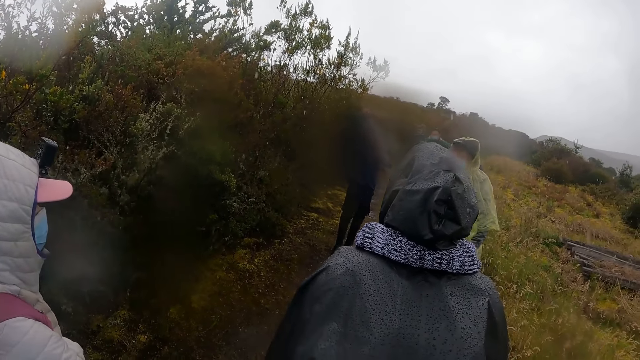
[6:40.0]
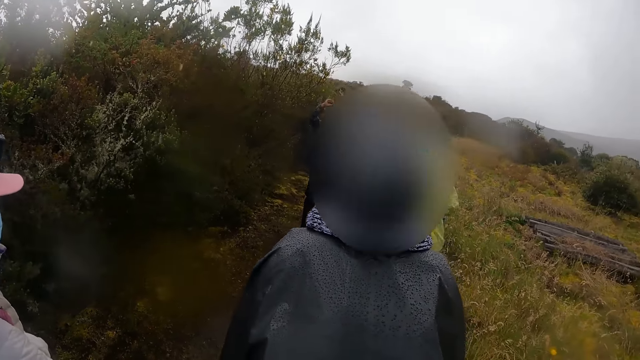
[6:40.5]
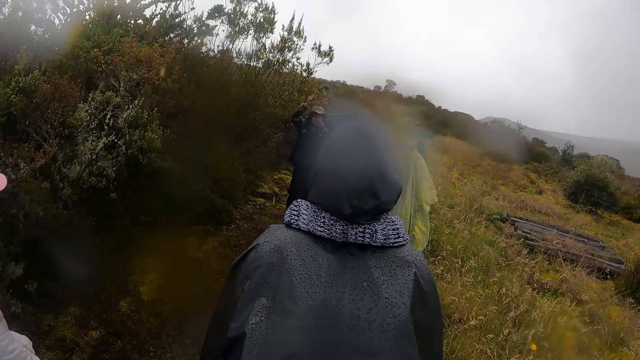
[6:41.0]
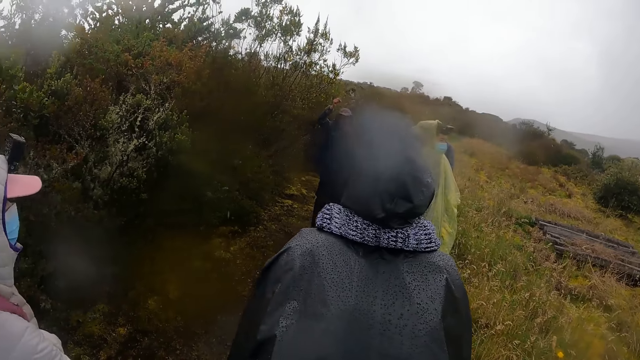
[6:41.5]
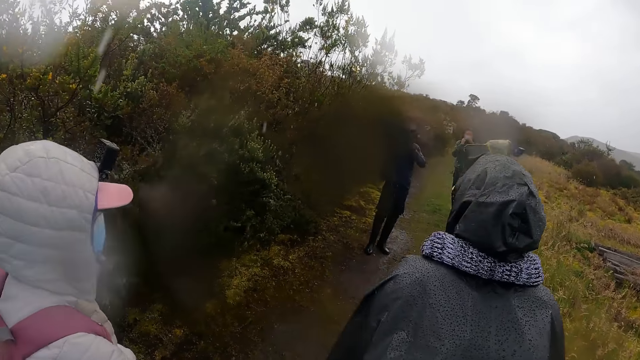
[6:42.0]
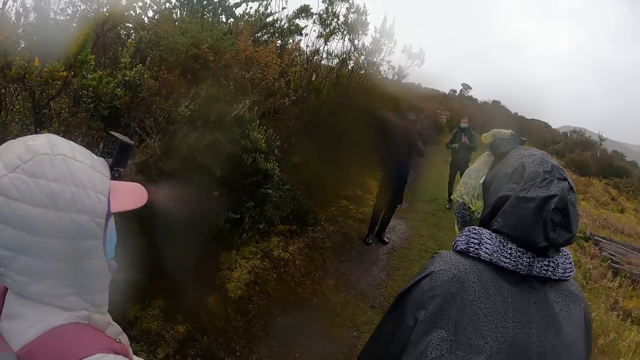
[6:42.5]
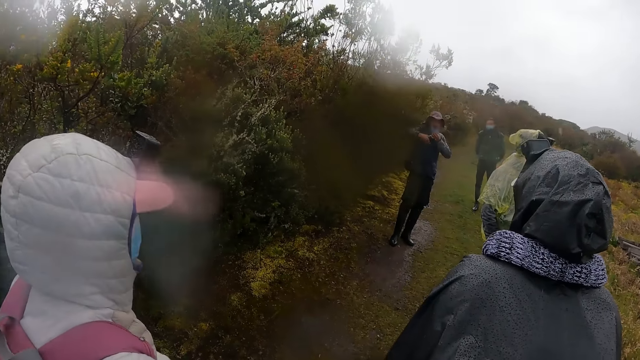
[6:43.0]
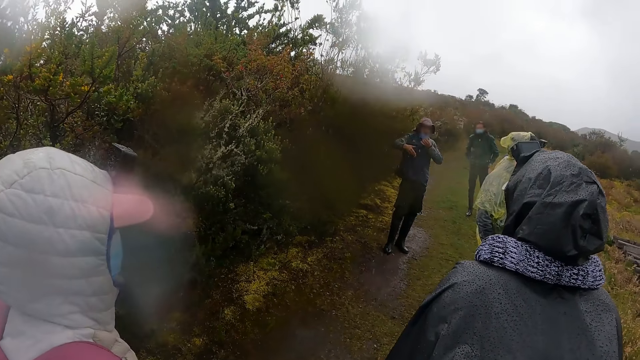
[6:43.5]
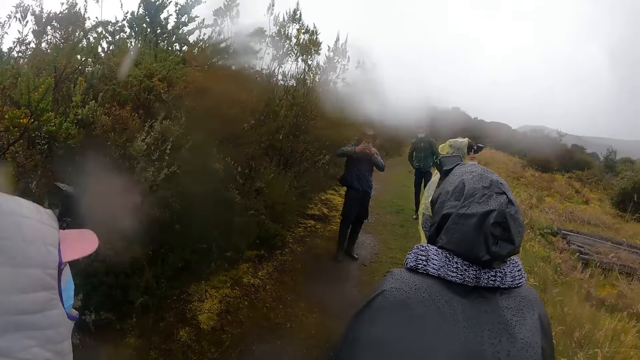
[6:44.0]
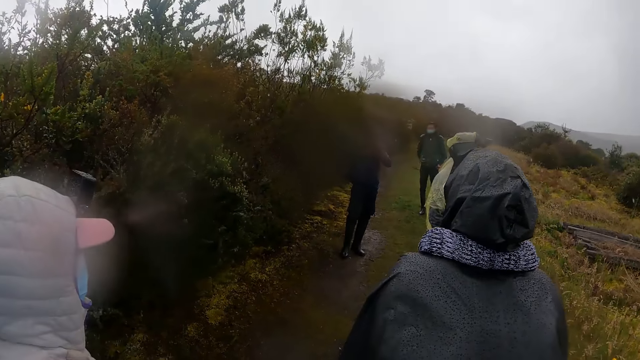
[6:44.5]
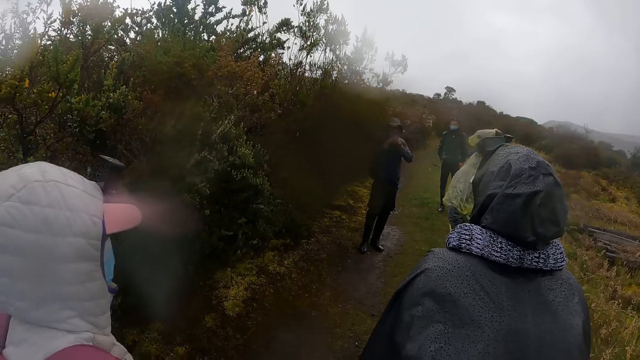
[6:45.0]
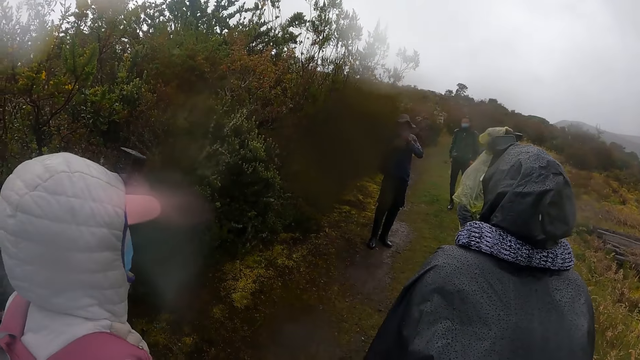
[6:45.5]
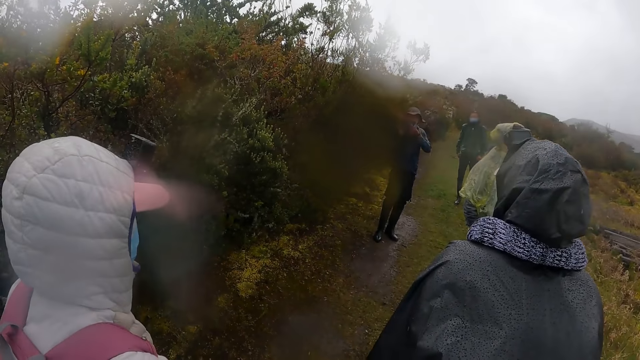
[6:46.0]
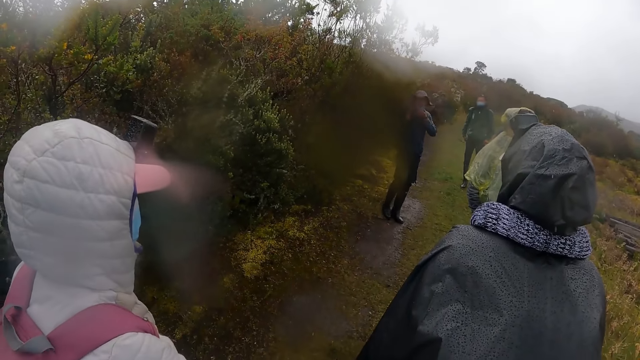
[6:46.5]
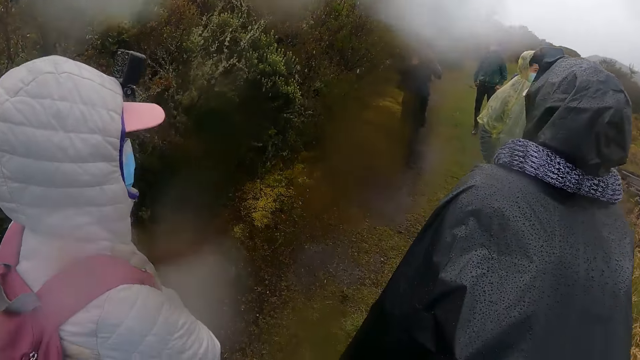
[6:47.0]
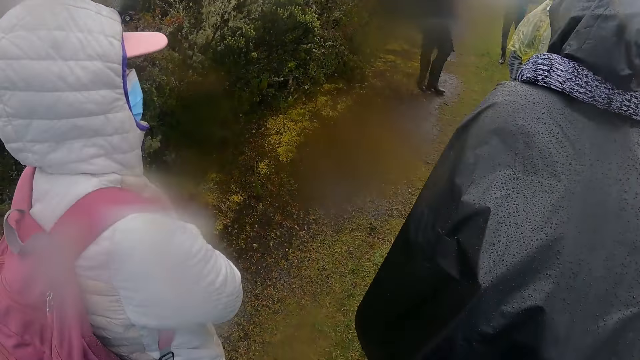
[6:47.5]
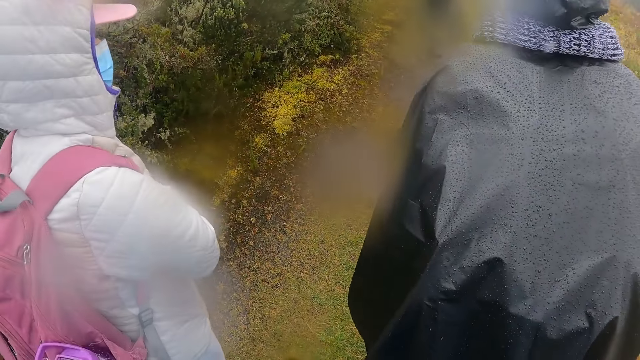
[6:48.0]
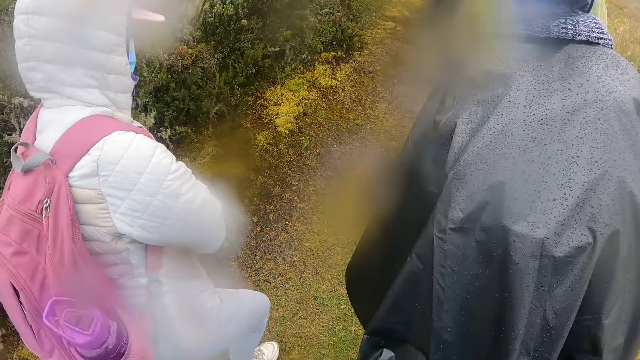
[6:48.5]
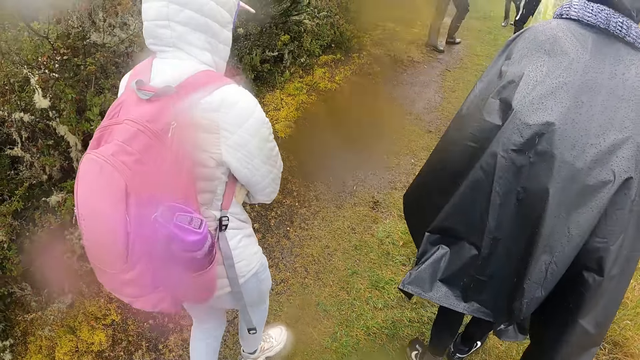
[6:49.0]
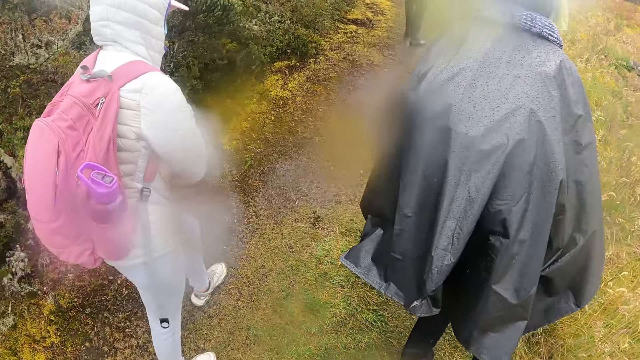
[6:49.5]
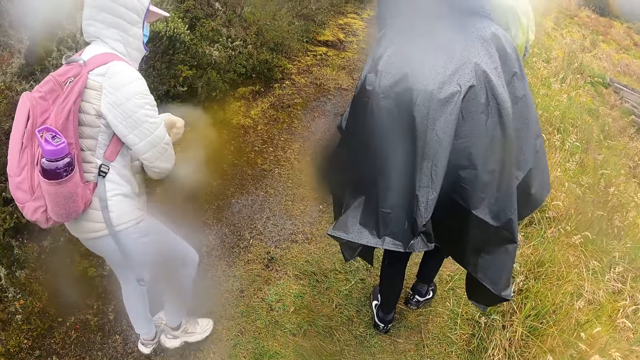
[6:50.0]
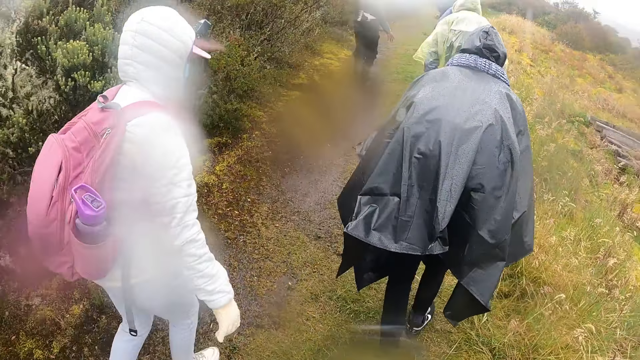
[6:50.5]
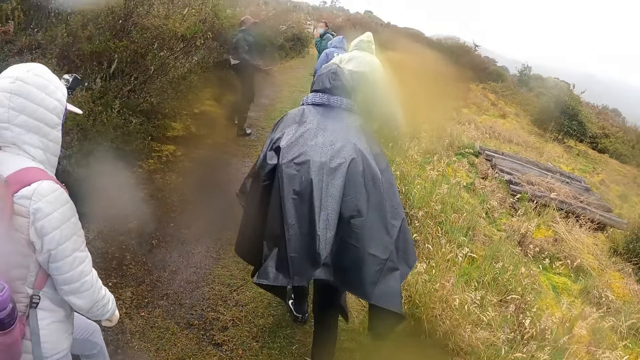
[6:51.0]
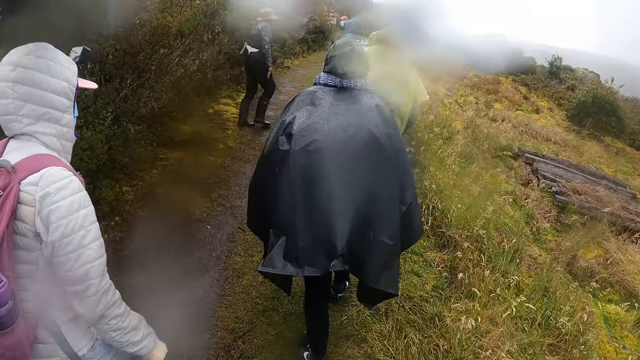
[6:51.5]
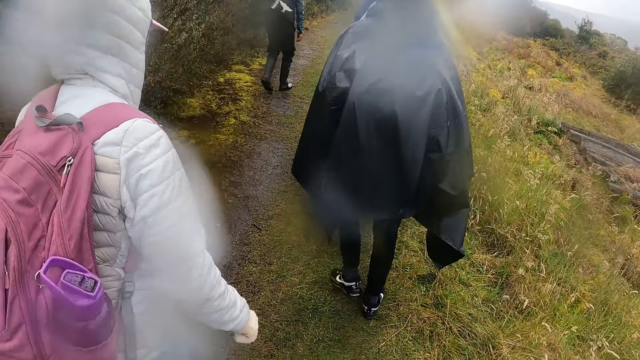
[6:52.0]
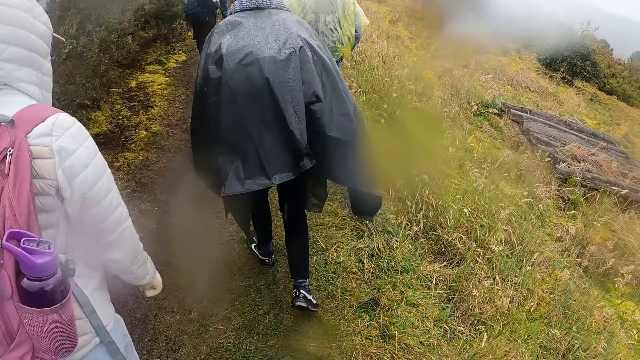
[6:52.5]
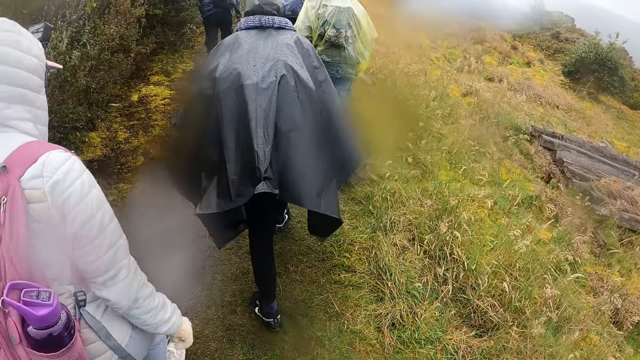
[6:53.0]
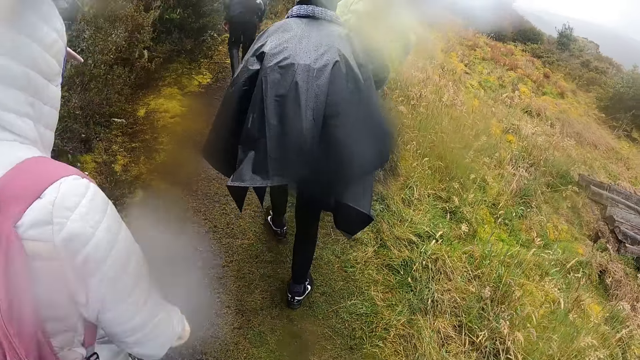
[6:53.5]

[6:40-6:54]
The camera wearer walks up the hill along with the group of people, along the road.

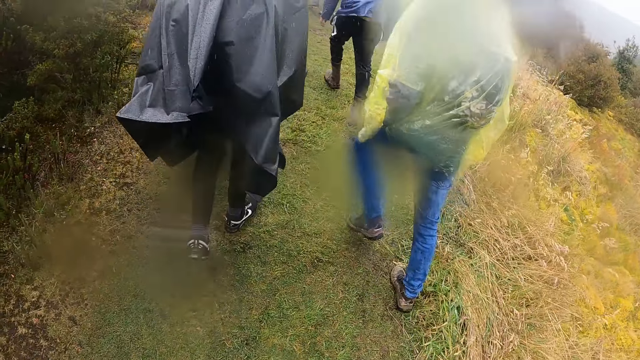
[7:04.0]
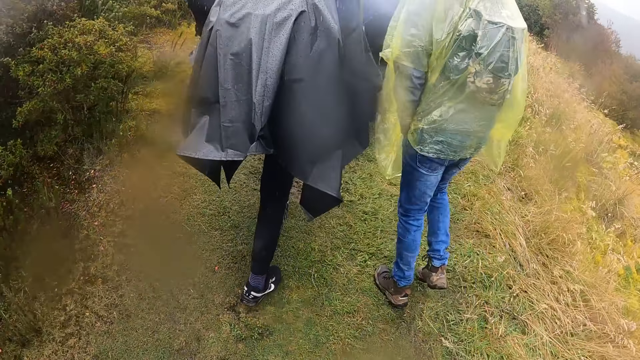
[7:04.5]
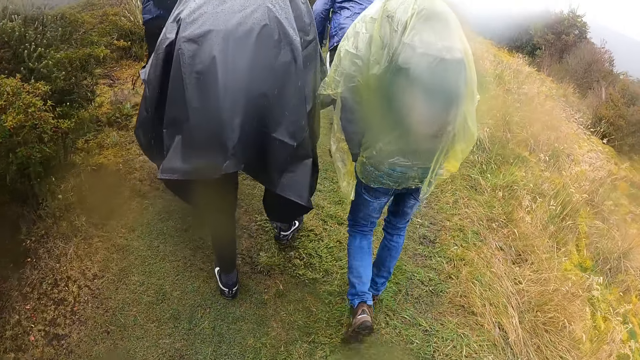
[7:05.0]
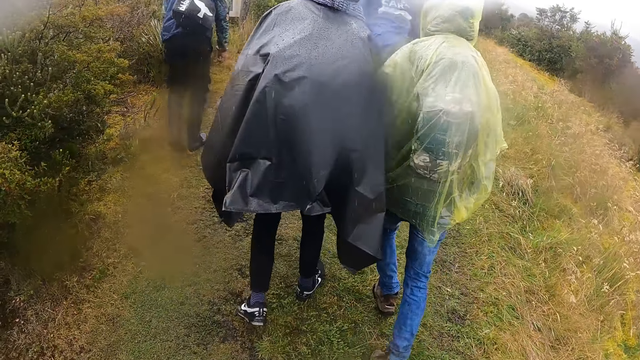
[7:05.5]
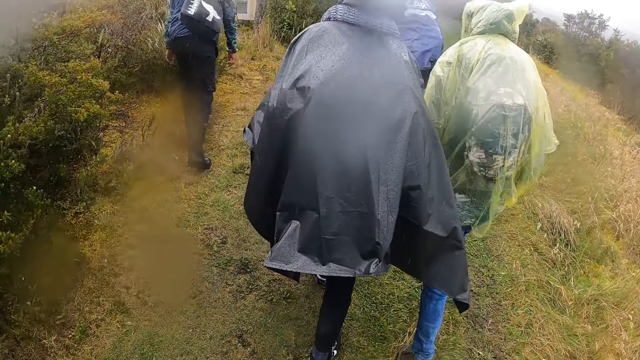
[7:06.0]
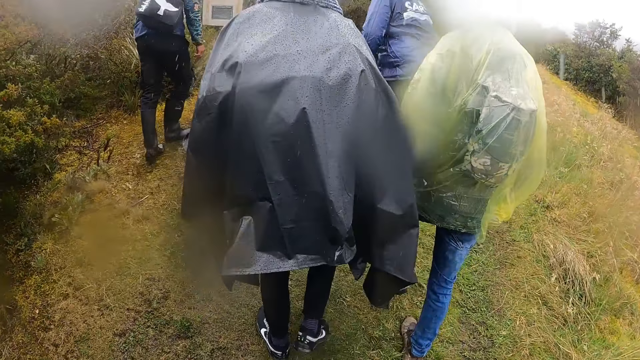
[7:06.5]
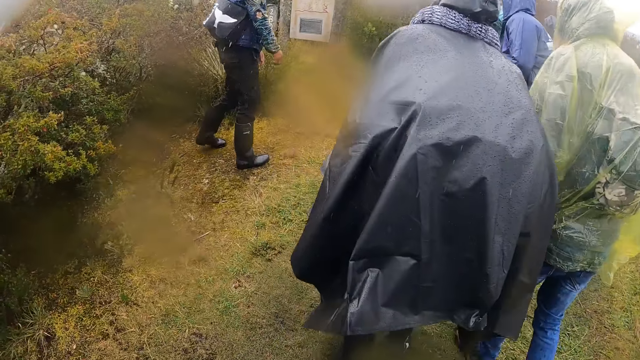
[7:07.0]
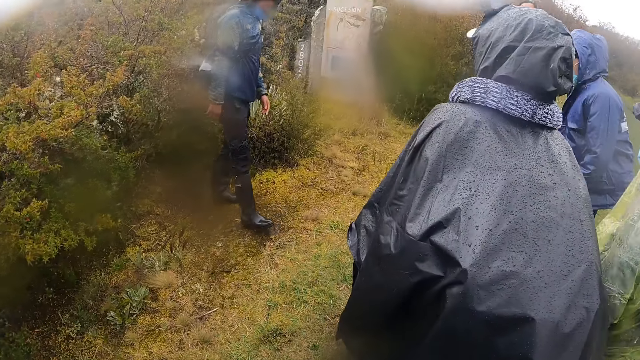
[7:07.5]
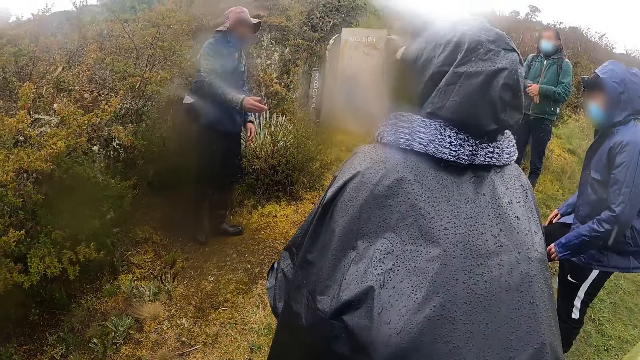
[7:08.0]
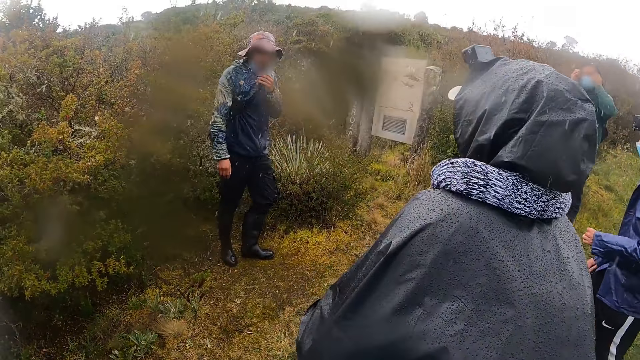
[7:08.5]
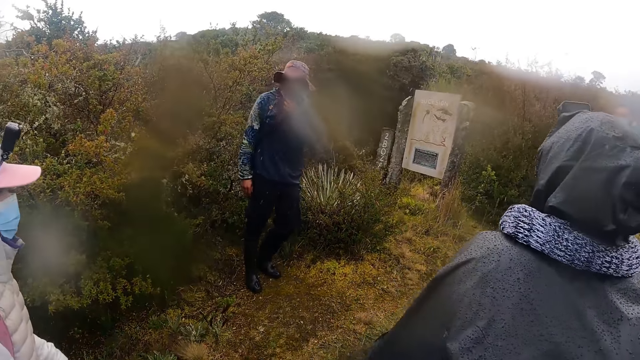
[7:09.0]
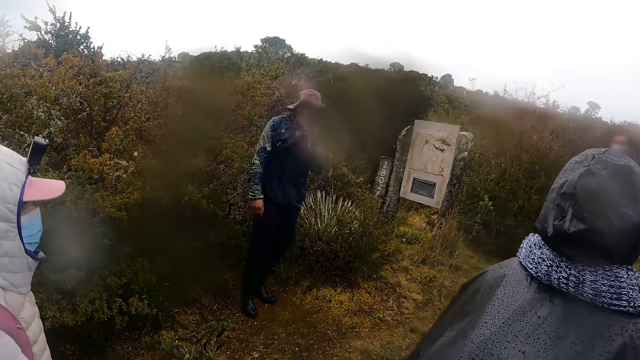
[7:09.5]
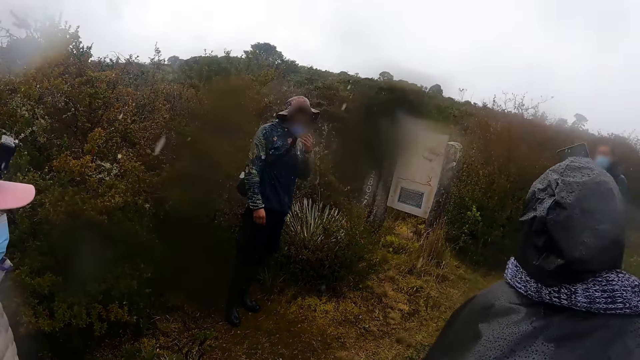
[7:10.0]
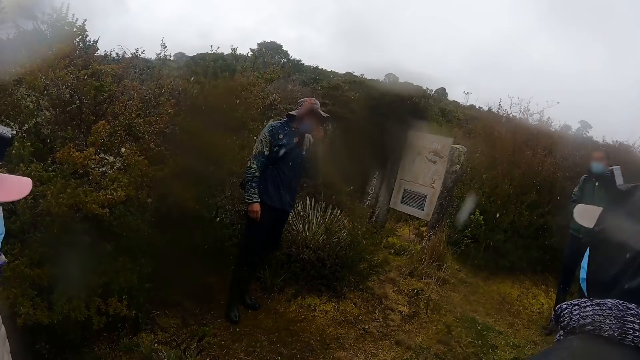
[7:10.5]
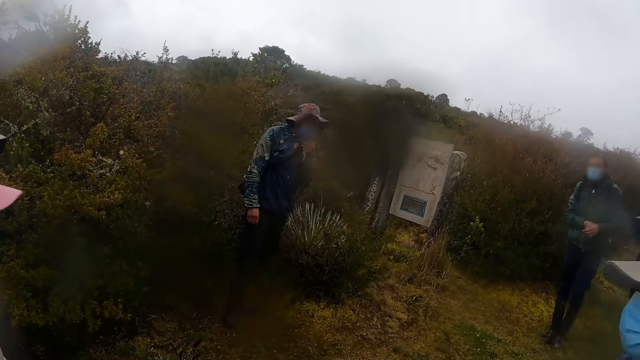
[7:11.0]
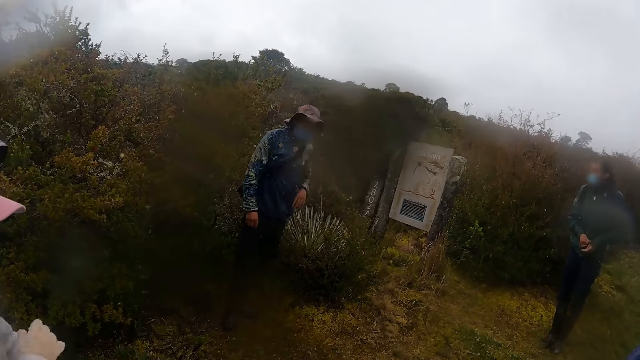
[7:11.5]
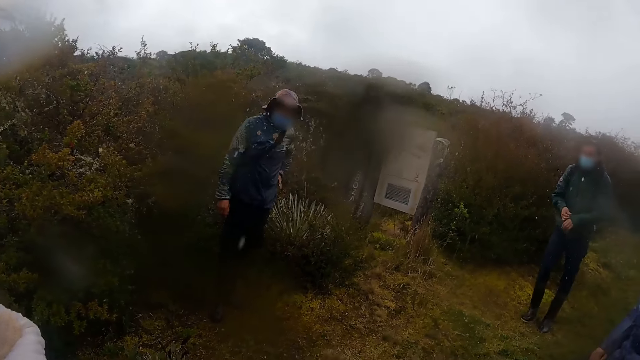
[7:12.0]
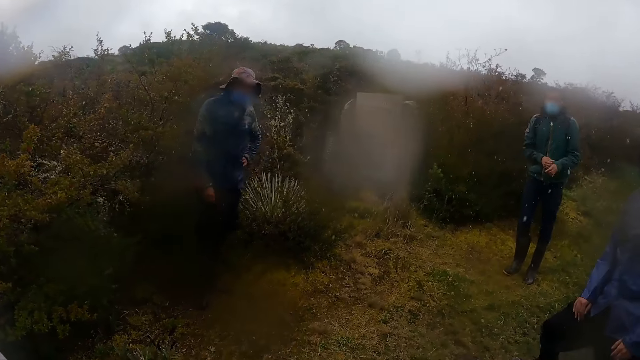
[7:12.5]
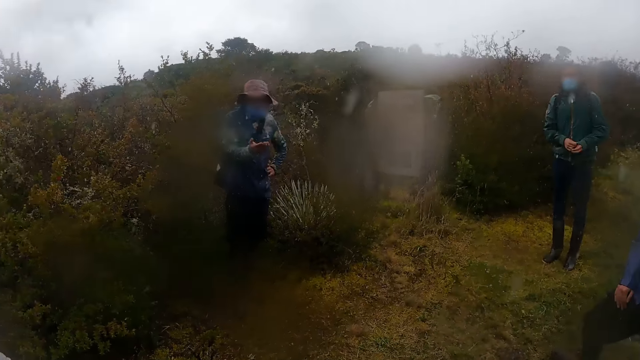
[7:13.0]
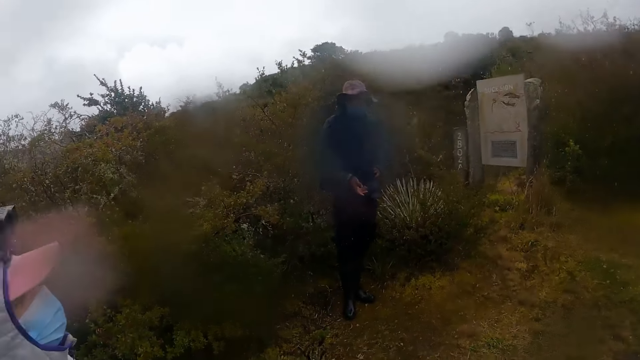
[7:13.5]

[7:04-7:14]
A man talks to people. Another man pulls up the facemask on his face with his left hand. A third man pulls back a hood of his hoodie with both hands.
